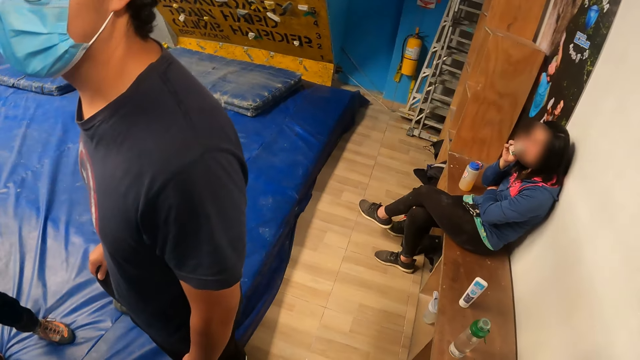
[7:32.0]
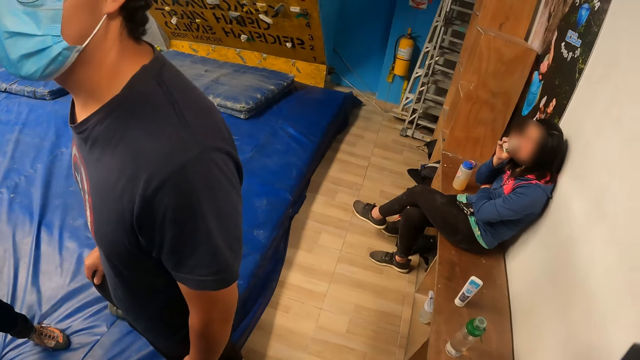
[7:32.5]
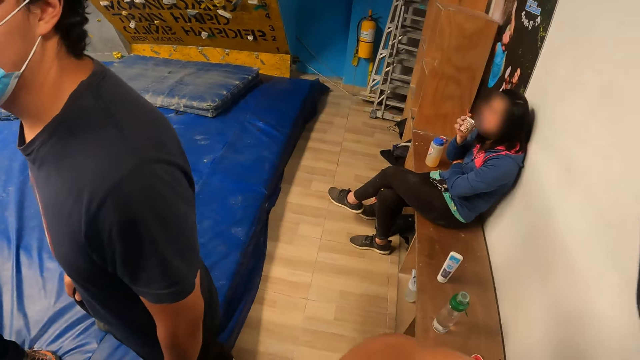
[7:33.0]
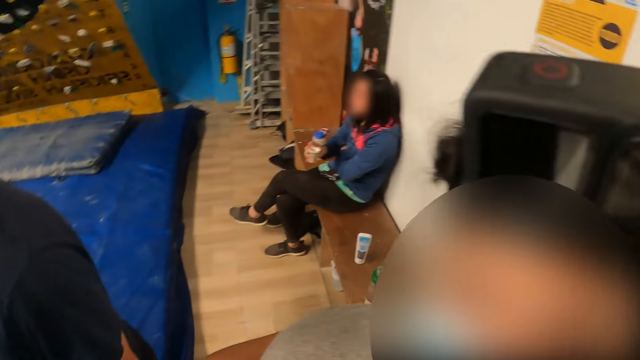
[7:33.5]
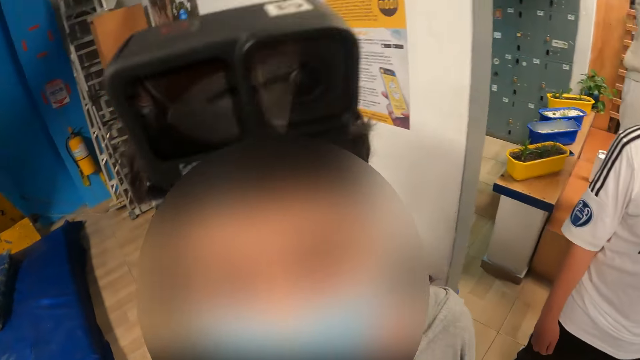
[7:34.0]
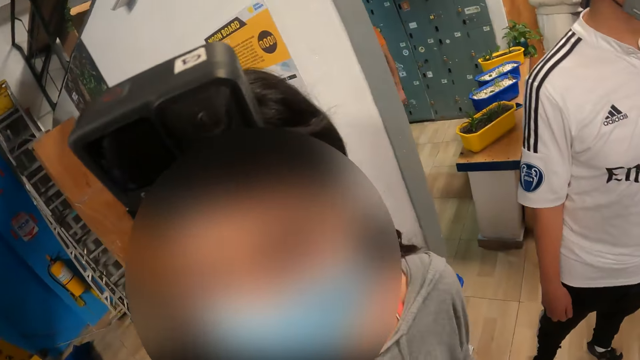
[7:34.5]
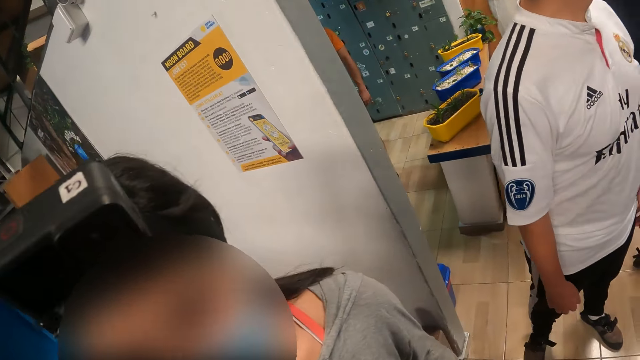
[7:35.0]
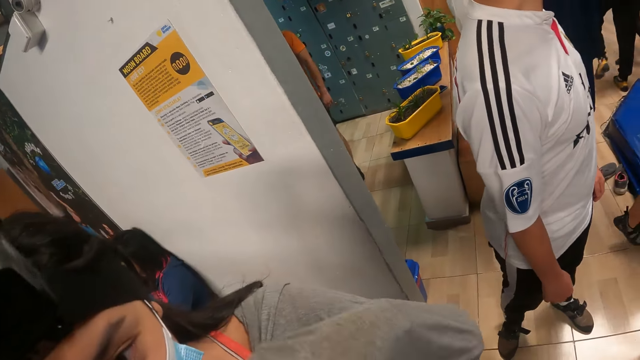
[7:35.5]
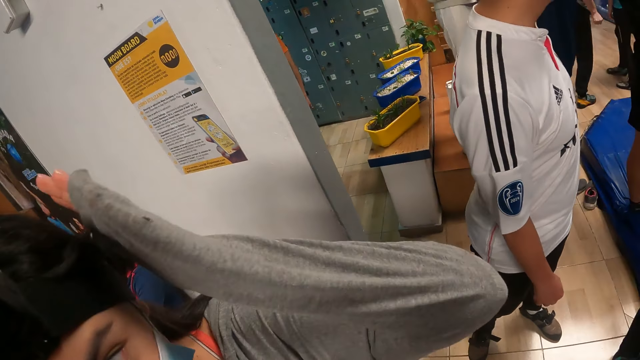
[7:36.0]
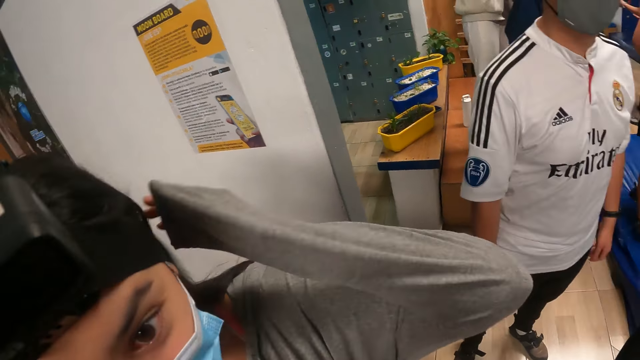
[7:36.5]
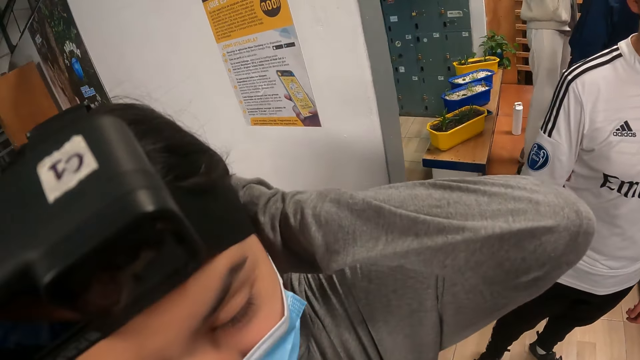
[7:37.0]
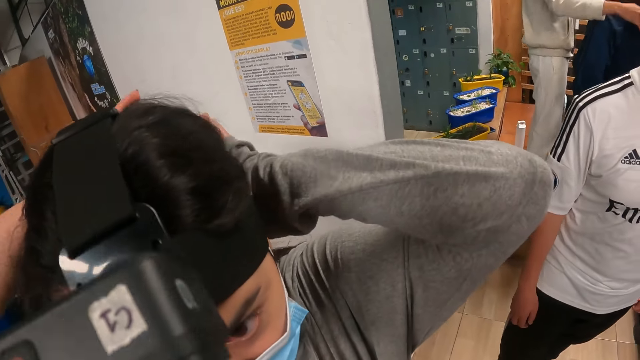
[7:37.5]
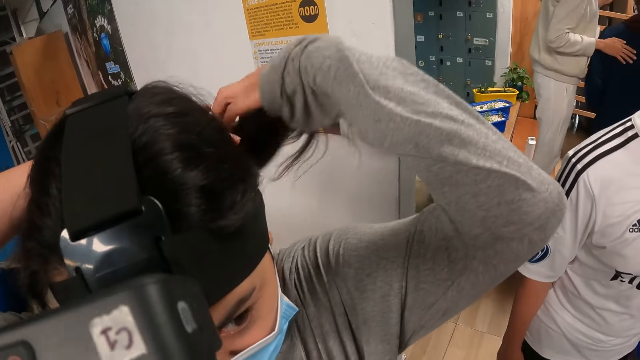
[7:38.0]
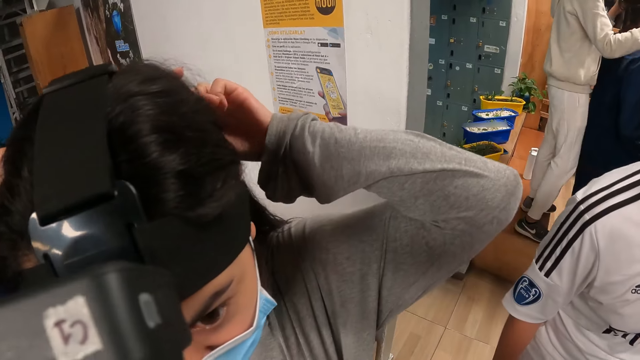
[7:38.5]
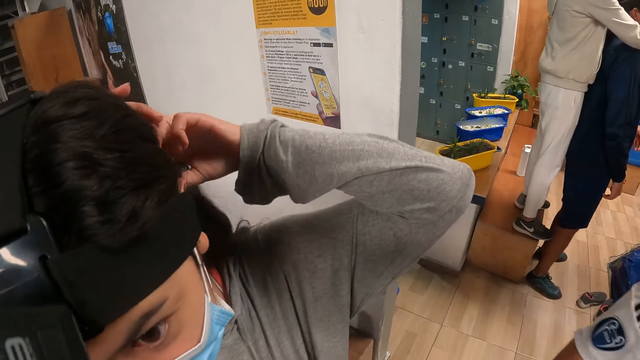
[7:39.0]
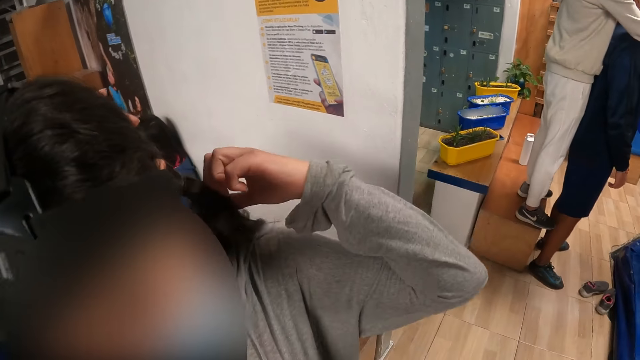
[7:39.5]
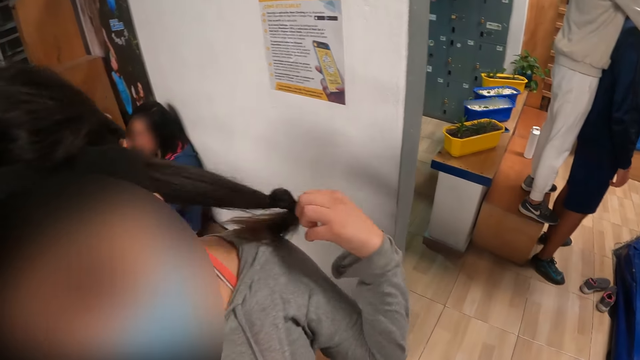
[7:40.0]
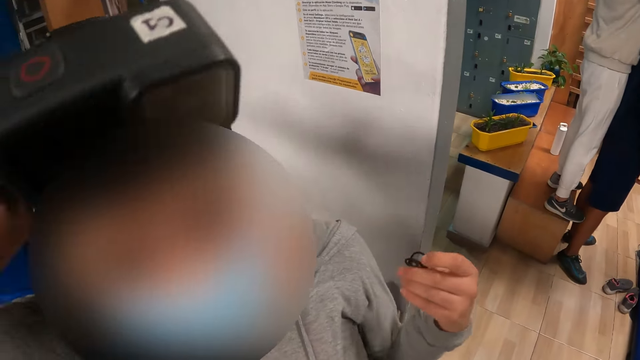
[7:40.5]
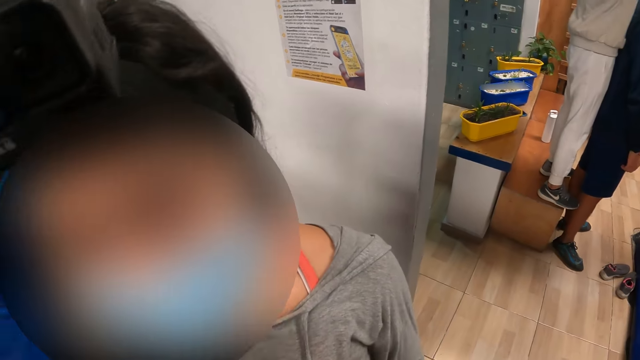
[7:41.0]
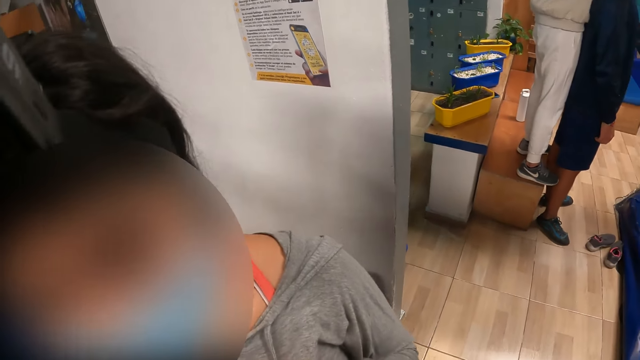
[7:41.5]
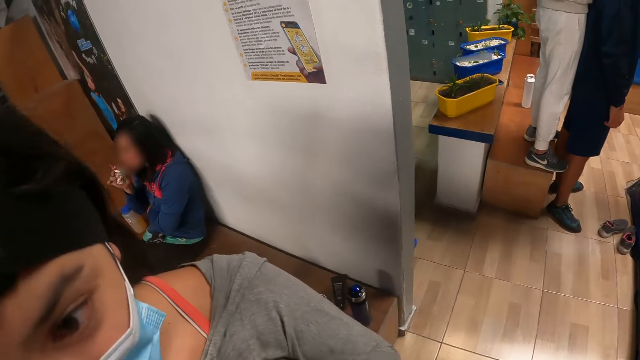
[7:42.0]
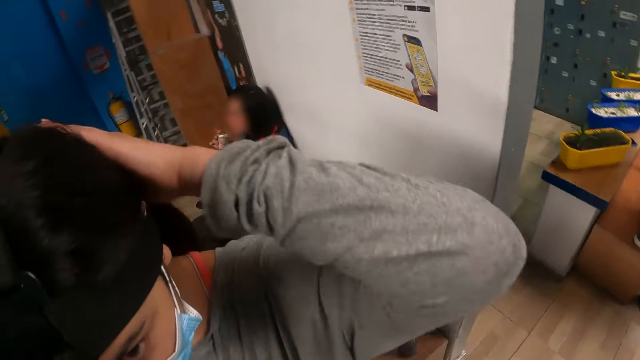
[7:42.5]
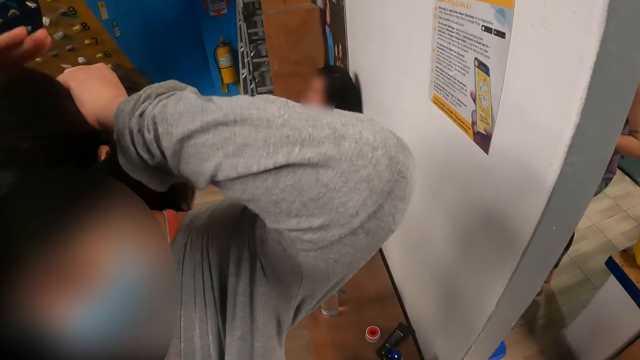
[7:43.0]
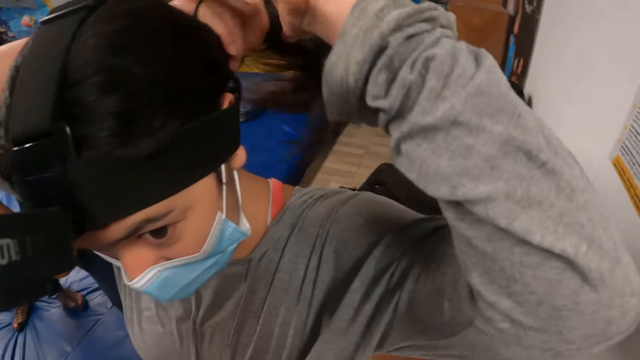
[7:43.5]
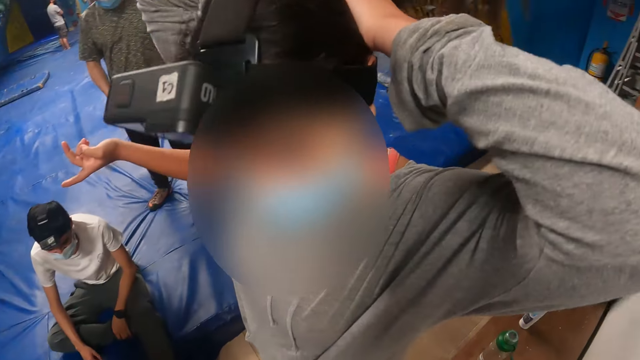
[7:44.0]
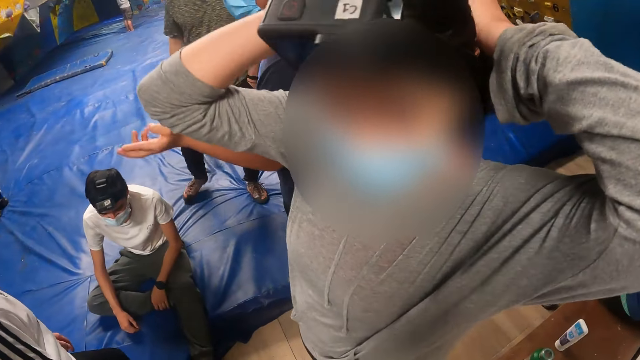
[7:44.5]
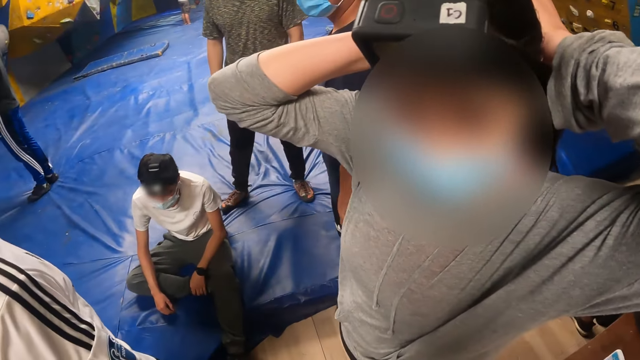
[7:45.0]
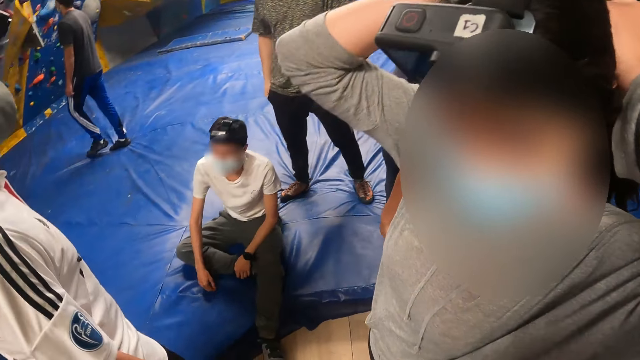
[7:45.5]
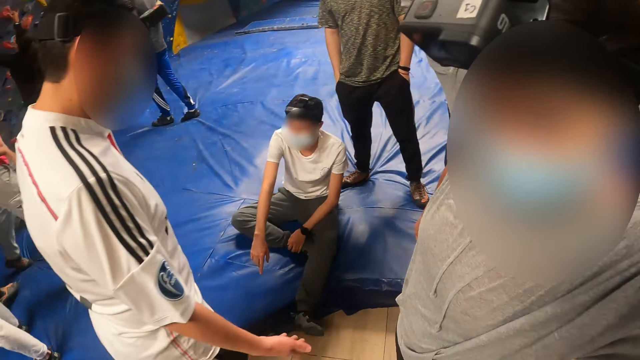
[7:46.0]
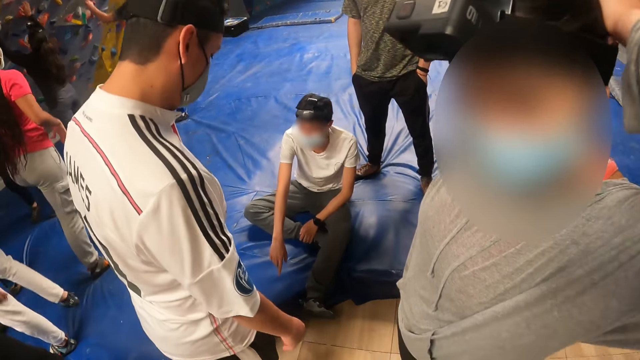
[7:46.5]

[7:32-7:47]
The woman interacts with the camera wearer. The woman holds her hair. She adjusts her hair with both hands. She removes a rubber band from her hair with both hands. She packs her hair with the rubber band with both hands.

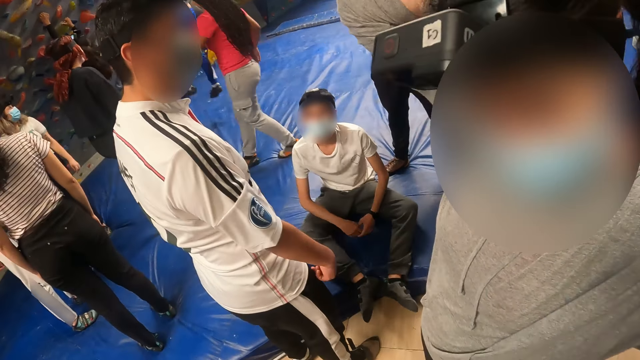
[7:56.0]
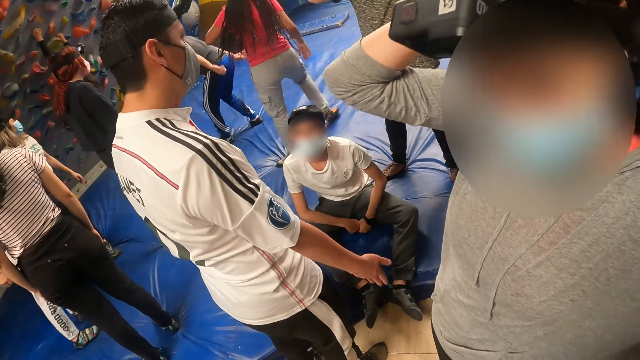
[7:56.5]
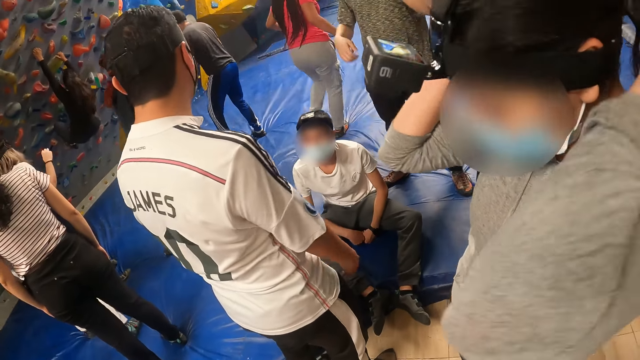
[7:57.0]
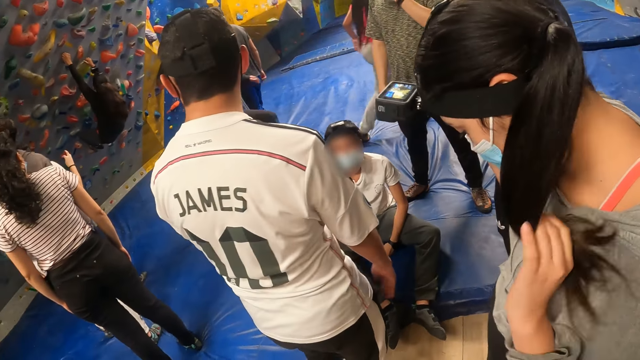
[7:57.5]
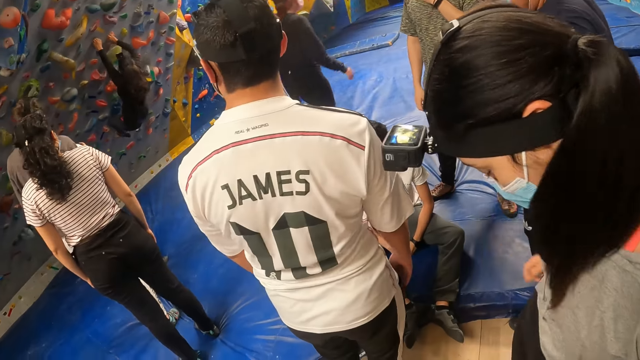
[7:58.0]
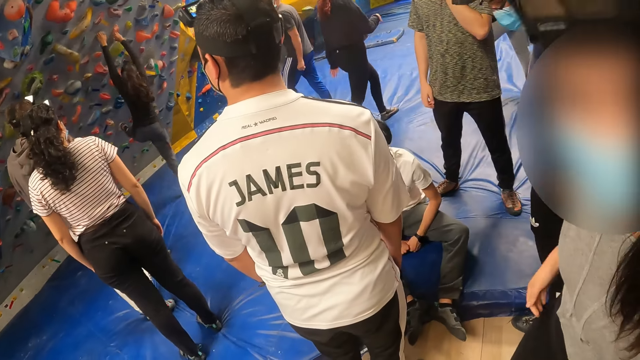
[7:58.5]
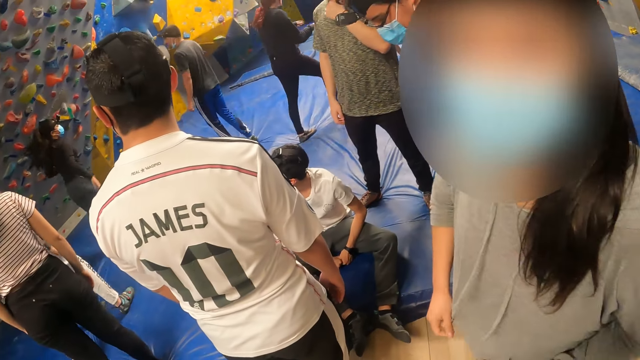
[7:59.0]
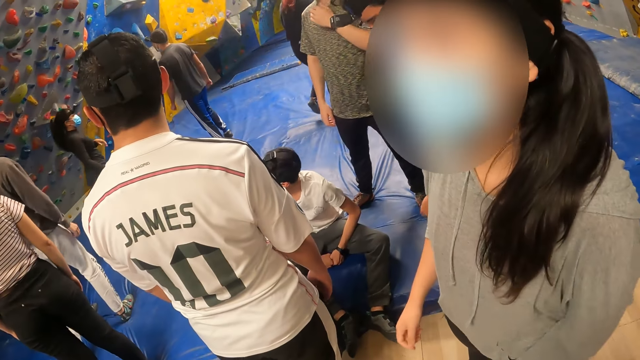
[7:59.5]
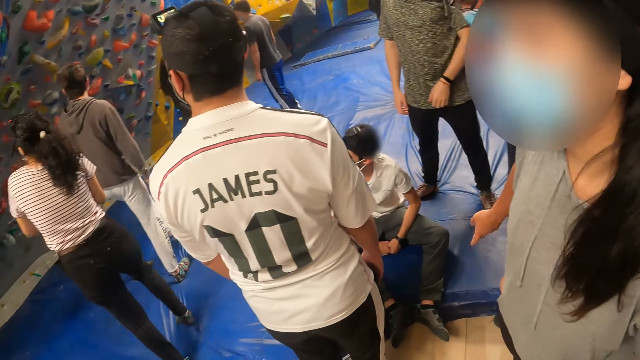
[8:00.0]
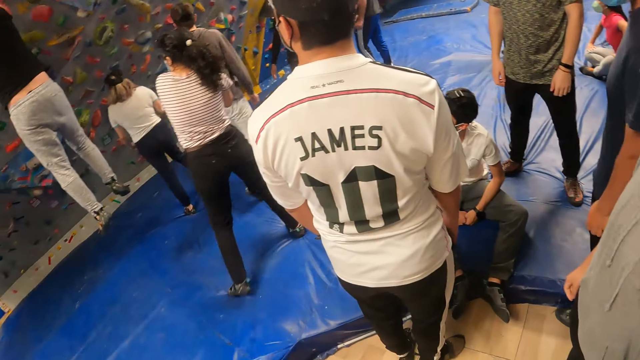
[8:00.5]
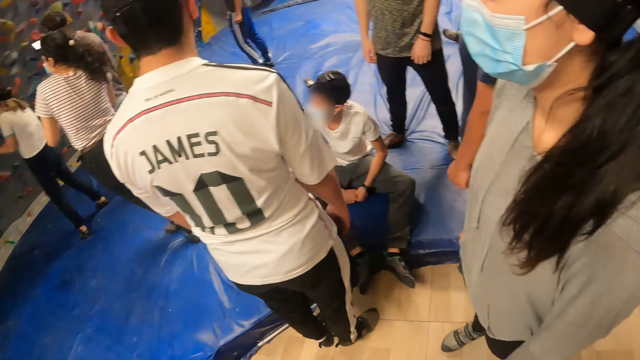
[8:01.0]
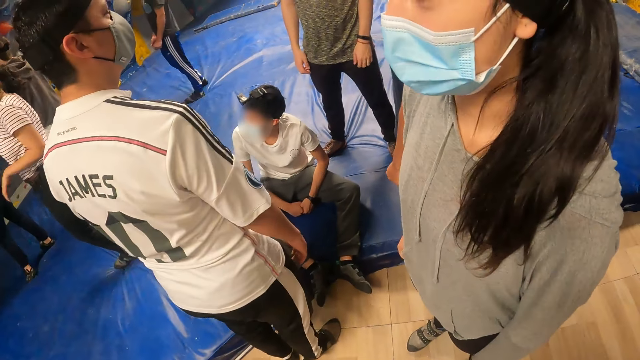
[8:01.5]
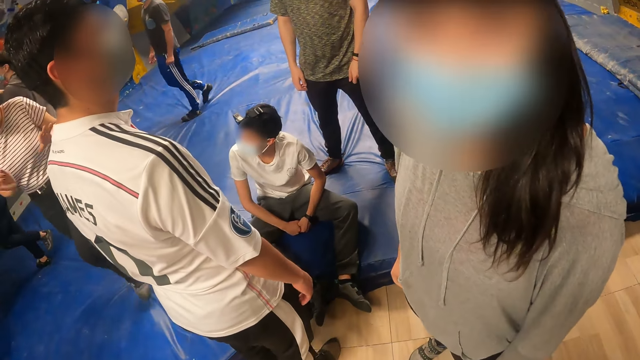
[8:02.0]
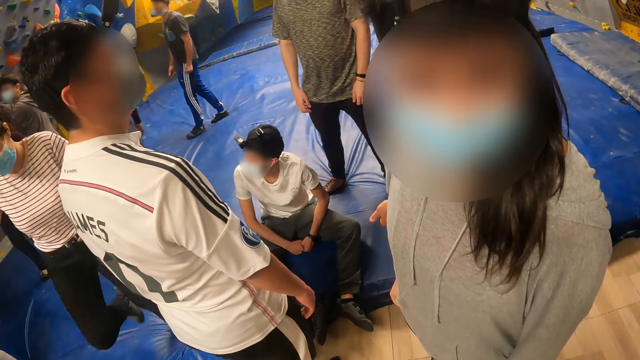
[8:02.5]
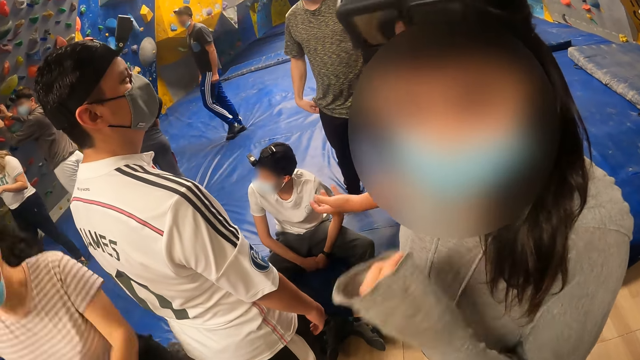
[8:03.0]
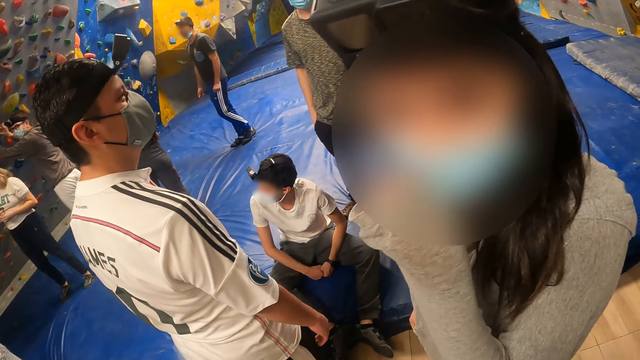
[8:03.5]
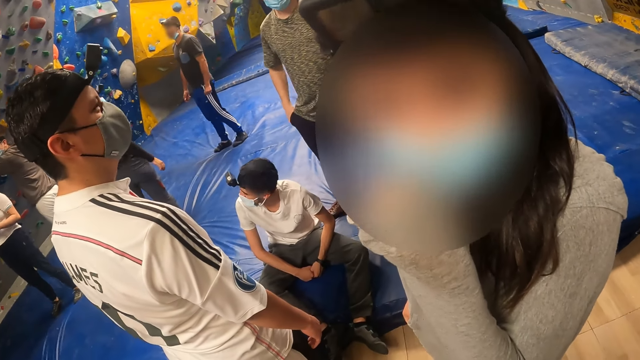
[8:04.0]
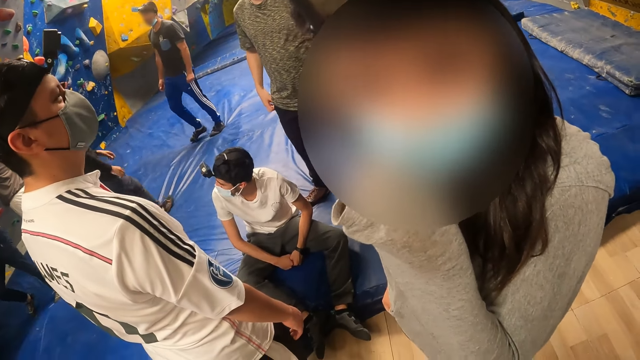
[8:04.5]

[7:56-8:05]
A woman drops from a climbing wall. The camera wearer looks around.
